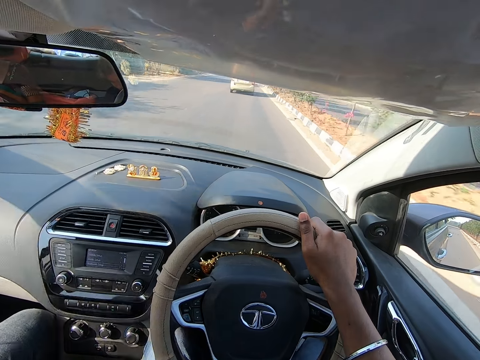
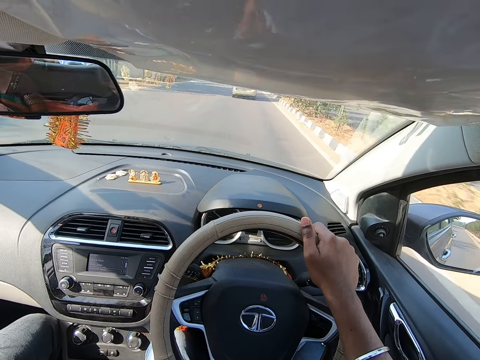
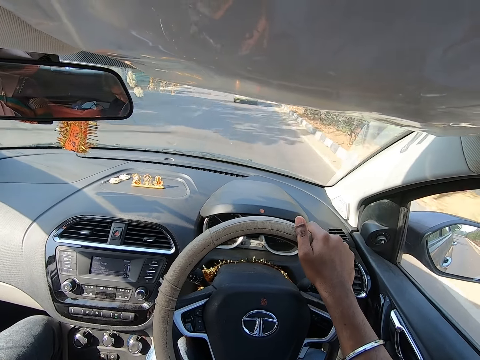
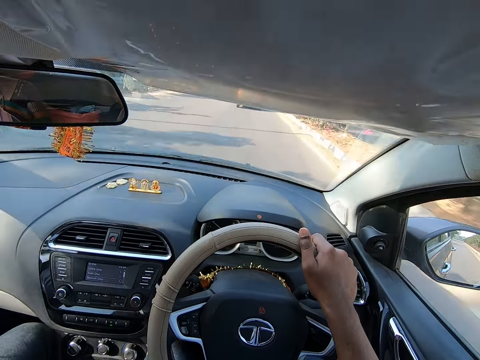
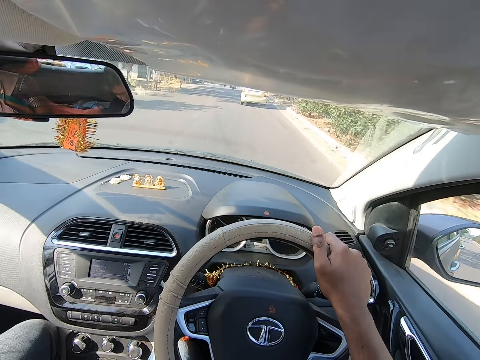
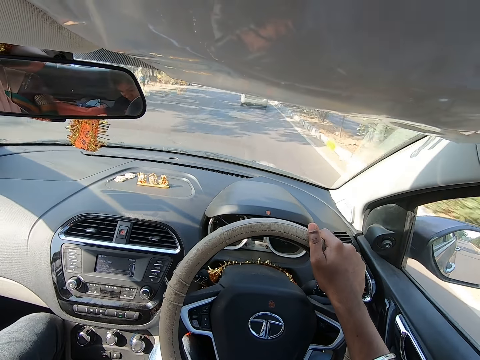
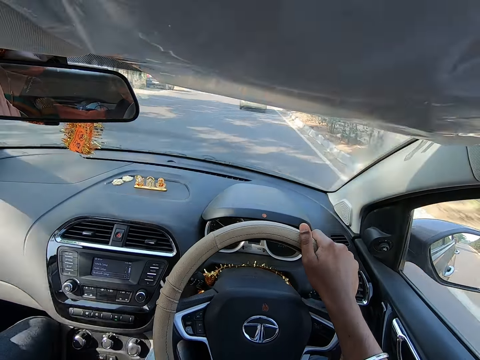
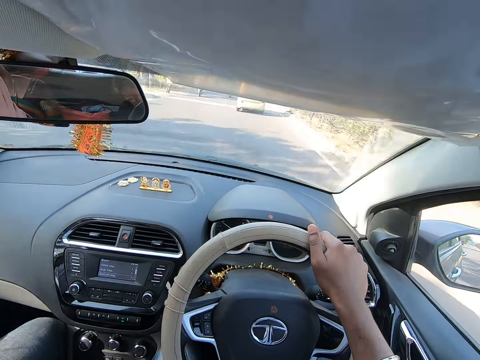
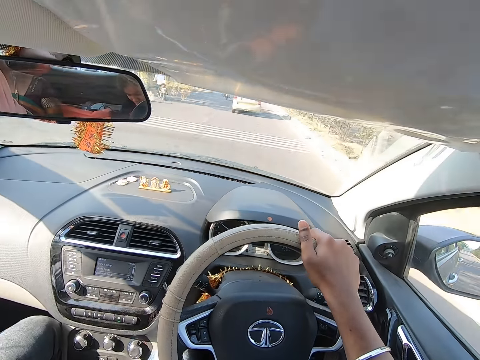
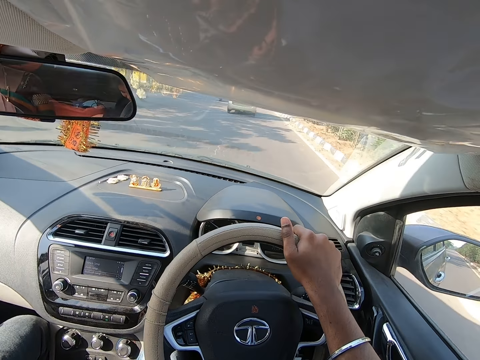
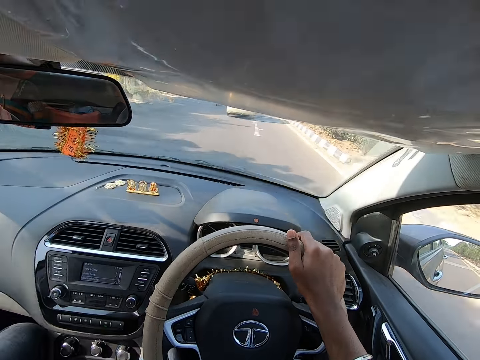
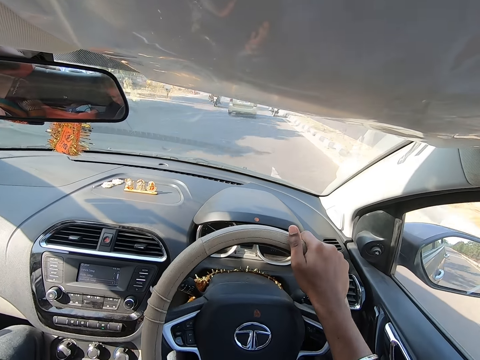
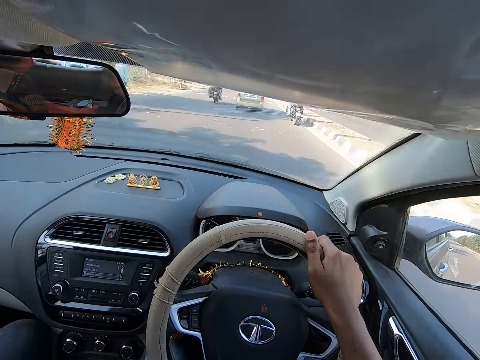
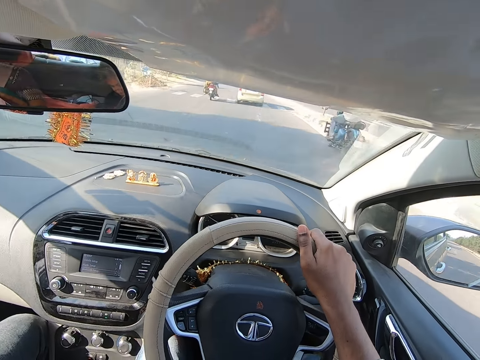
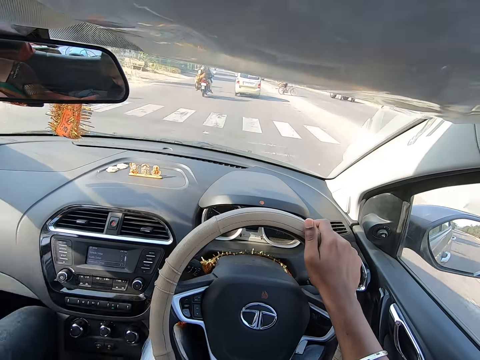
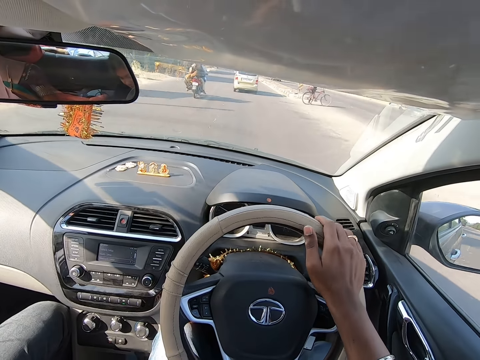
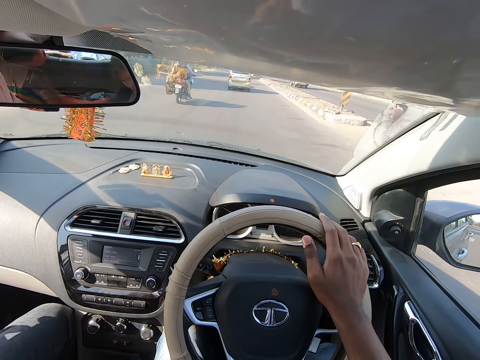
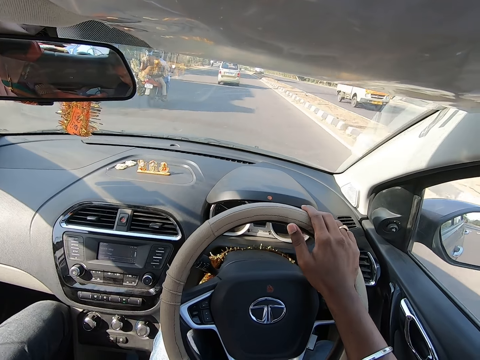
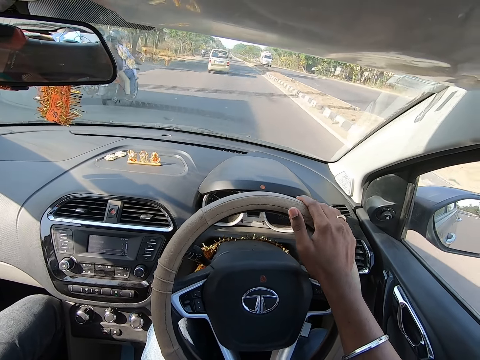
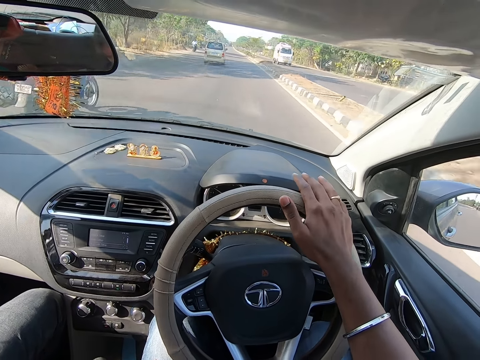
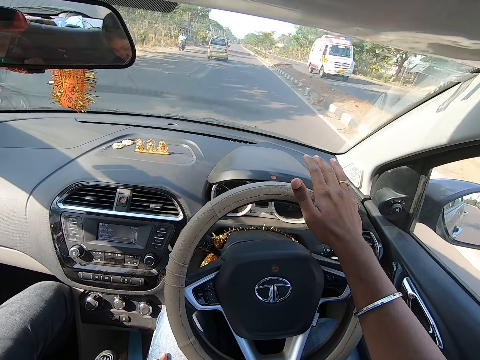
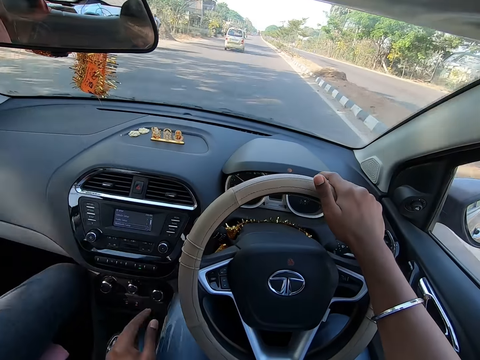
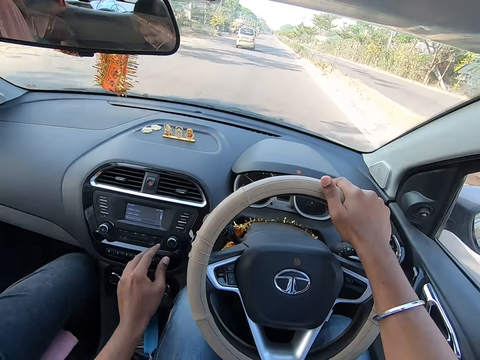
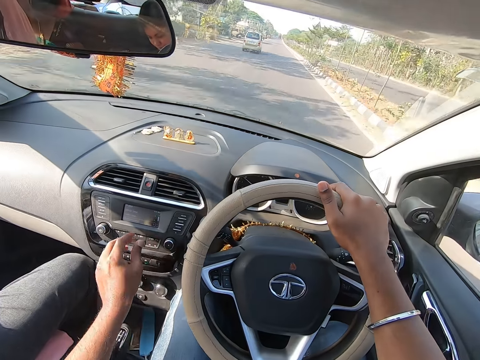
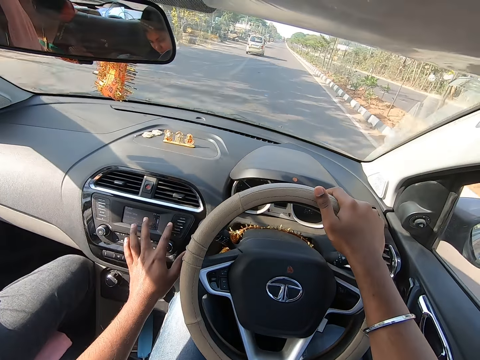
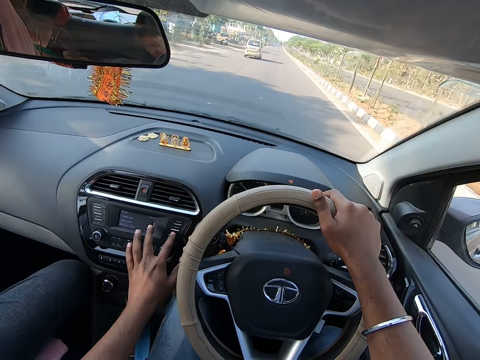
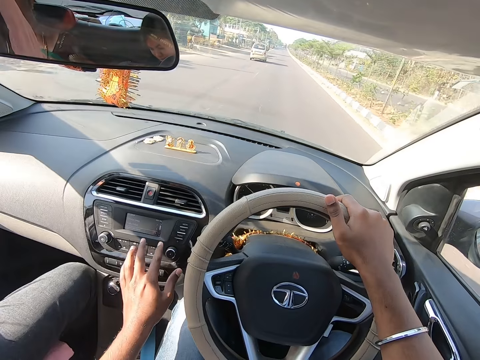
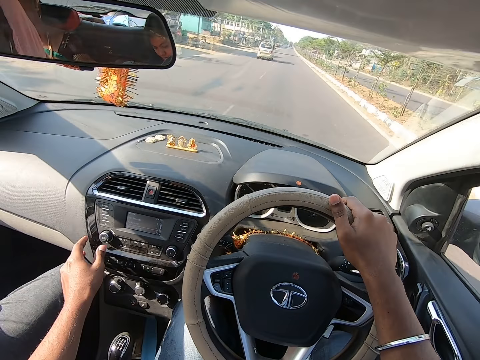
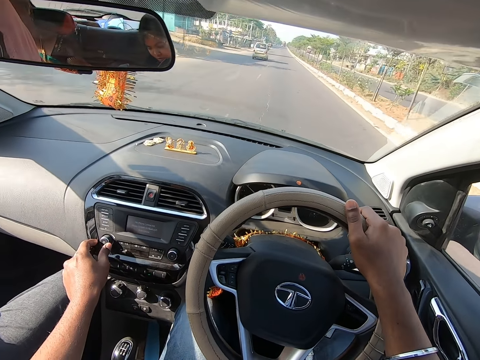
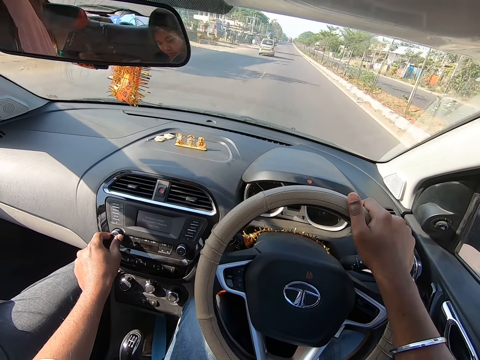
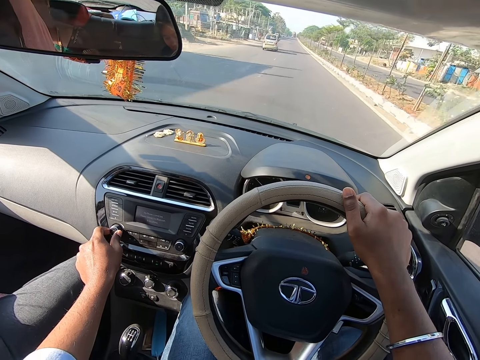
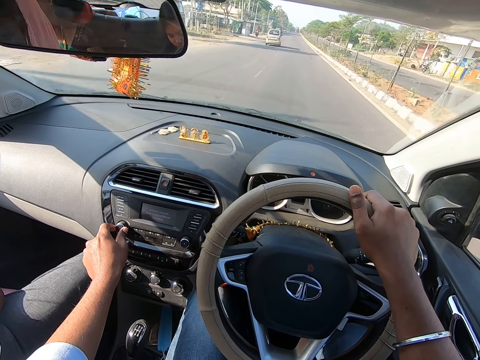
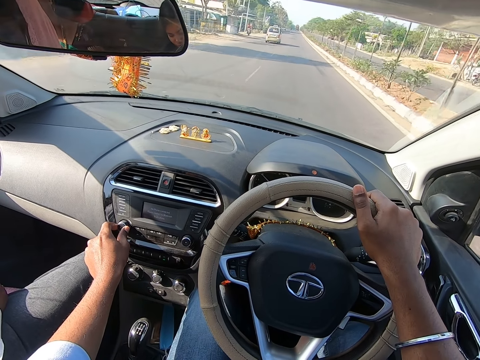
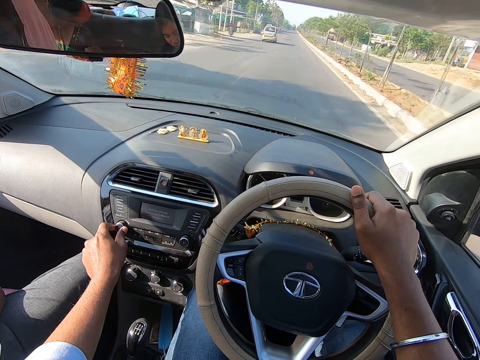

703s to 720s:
The camera wearer operates the button in the car with his left hand. He drives the car.

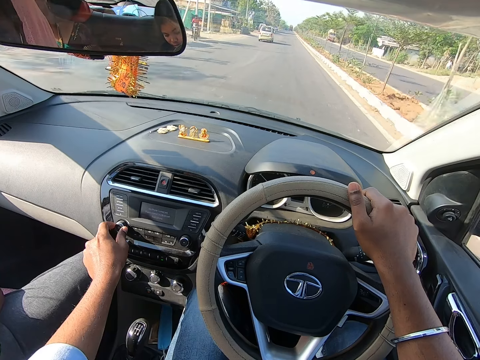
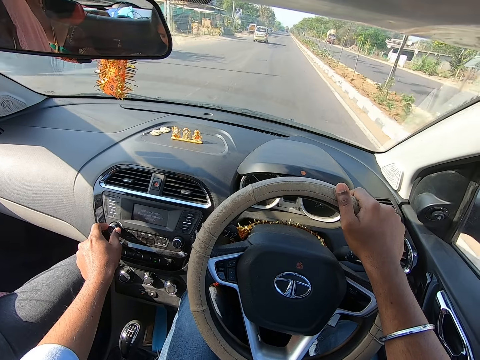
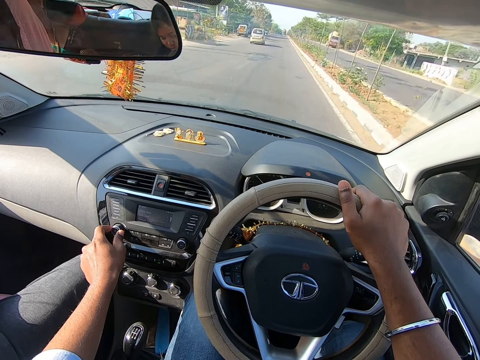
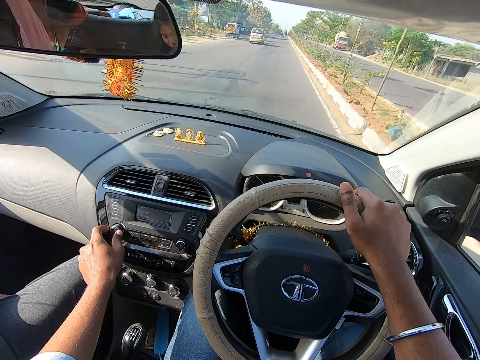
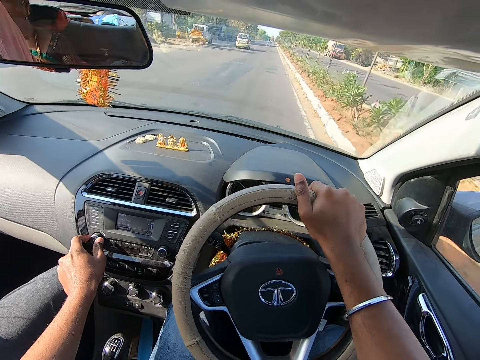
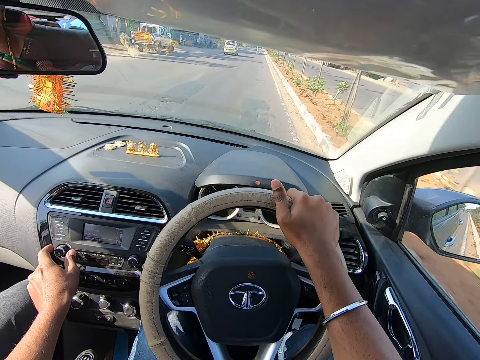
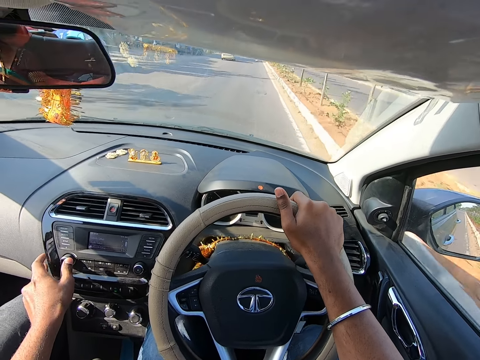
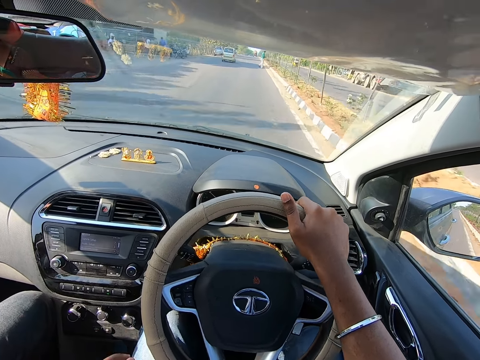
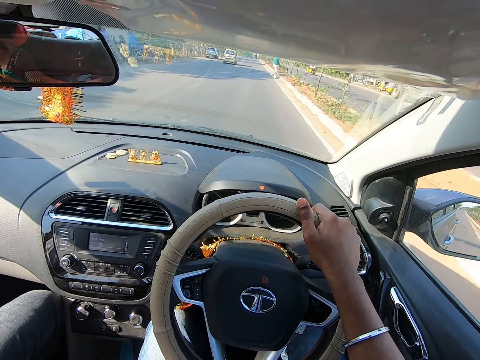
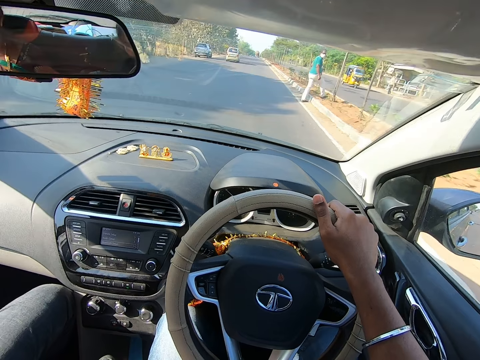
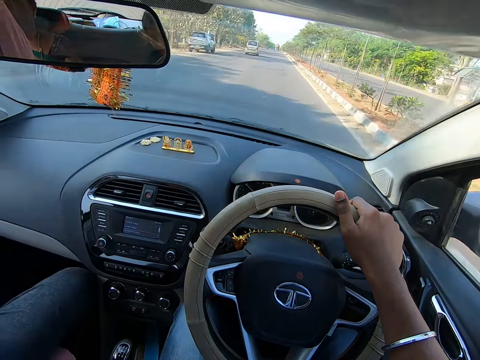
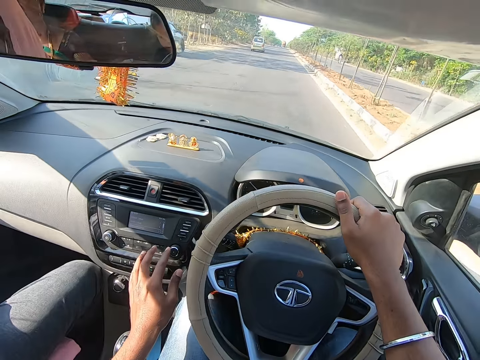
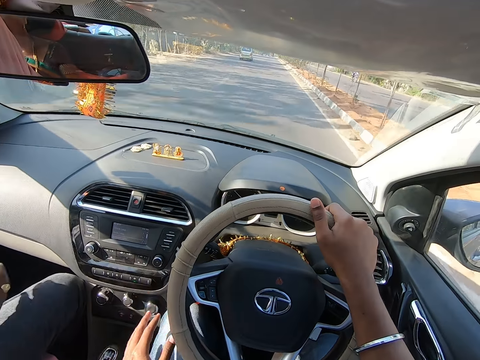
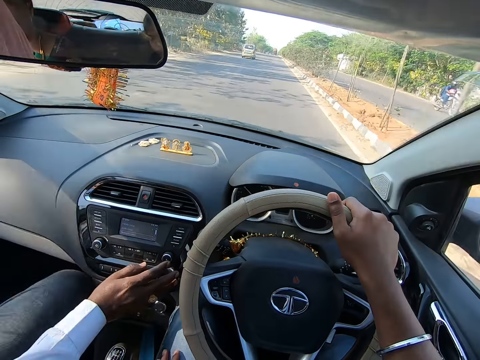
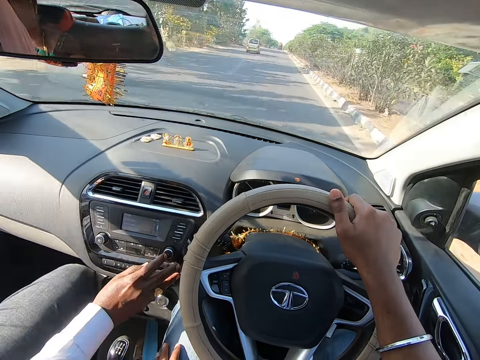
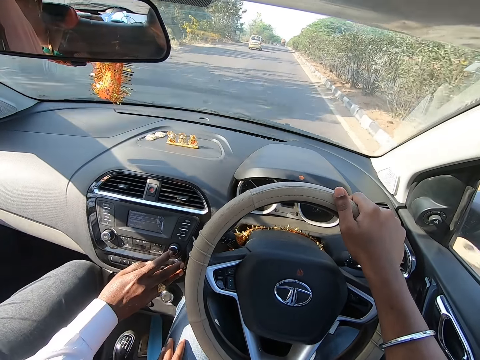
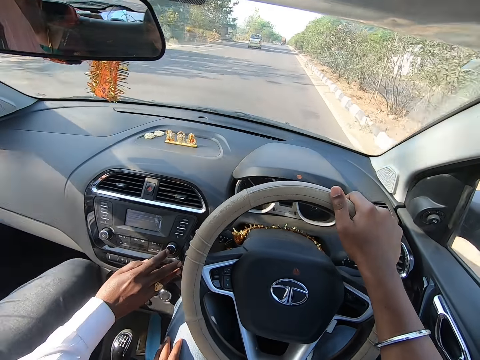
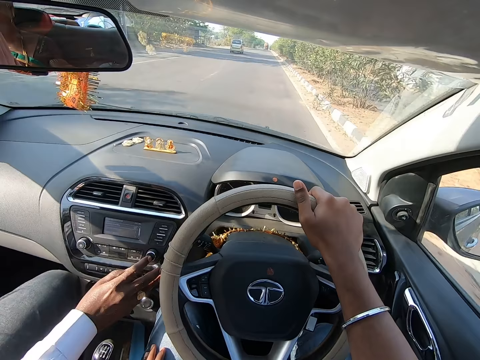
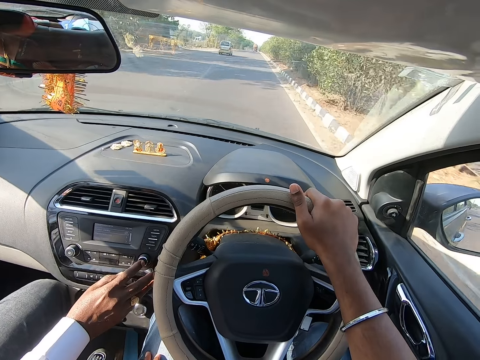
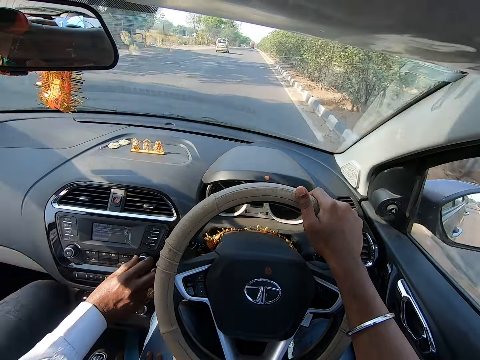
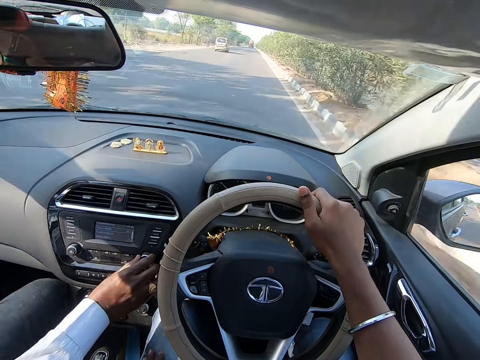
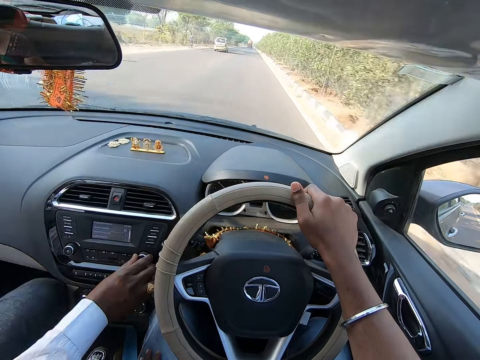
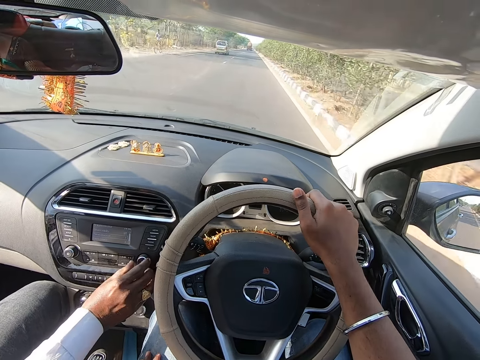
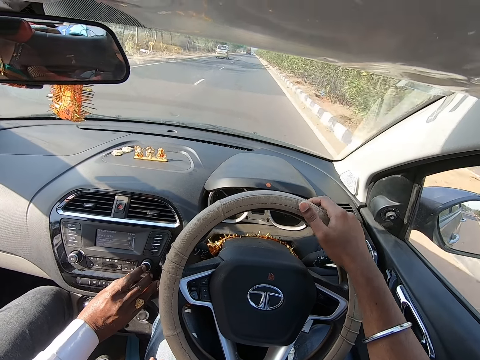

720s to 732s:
The man operates the button in the car with his right hand. The camera wearer drives a car.
